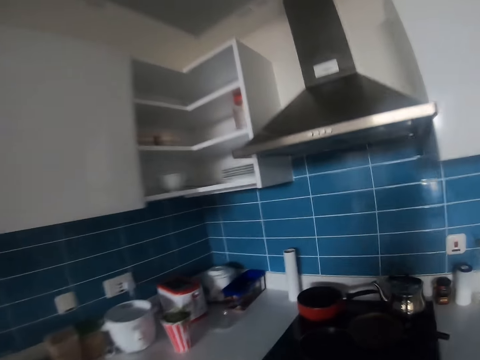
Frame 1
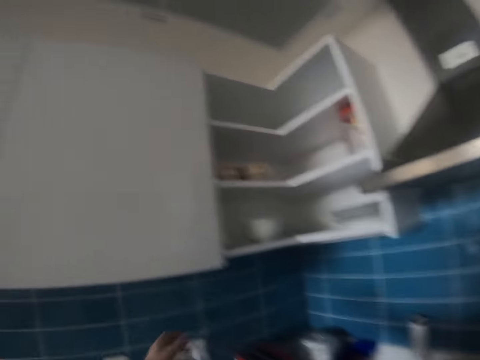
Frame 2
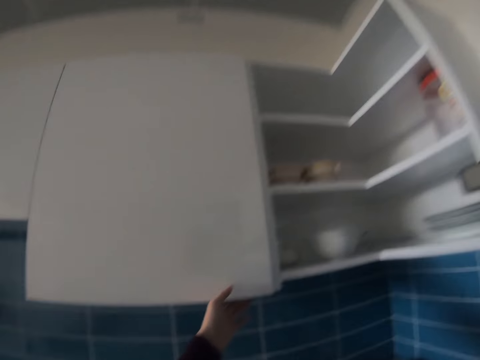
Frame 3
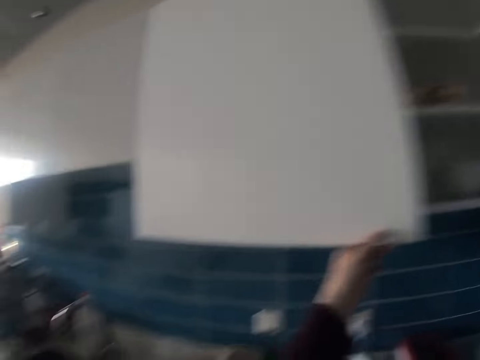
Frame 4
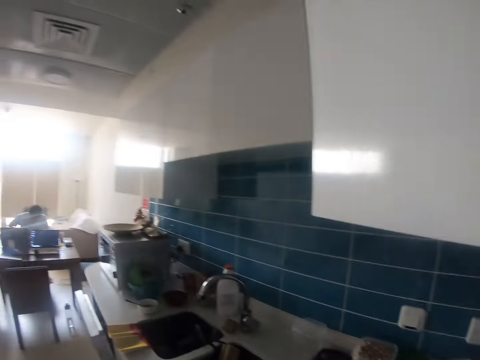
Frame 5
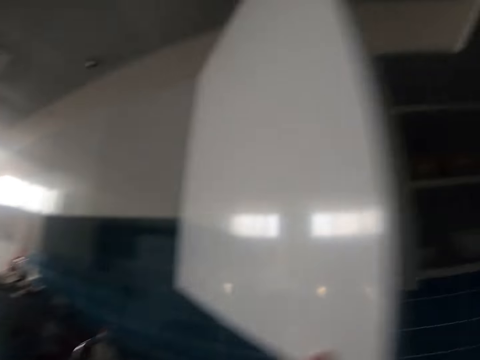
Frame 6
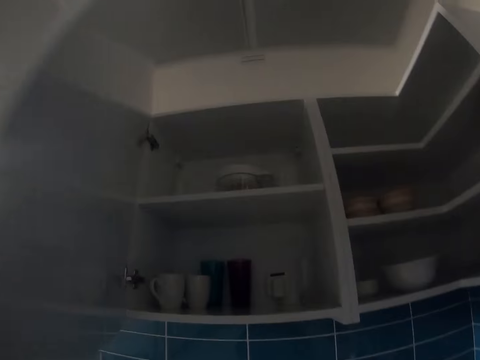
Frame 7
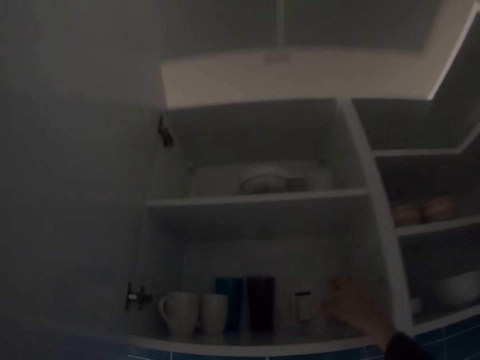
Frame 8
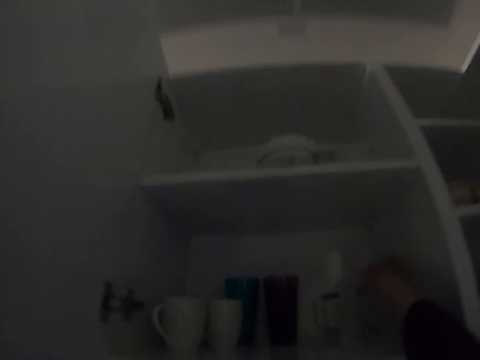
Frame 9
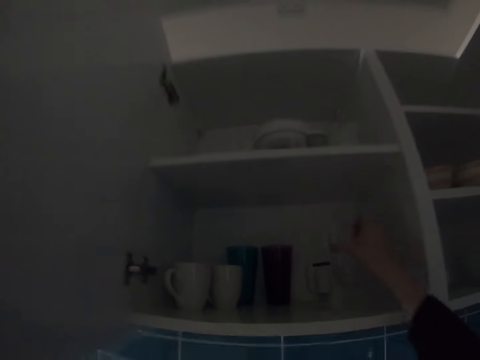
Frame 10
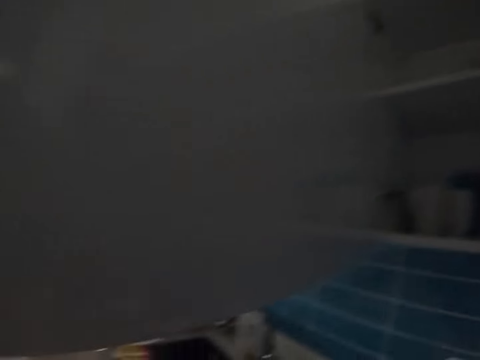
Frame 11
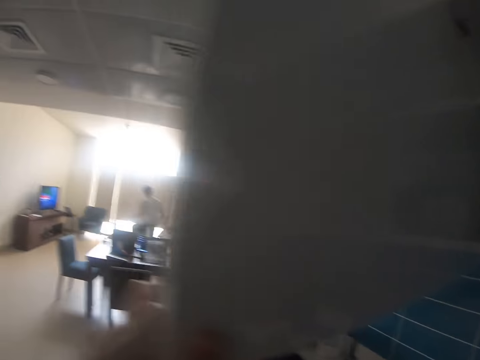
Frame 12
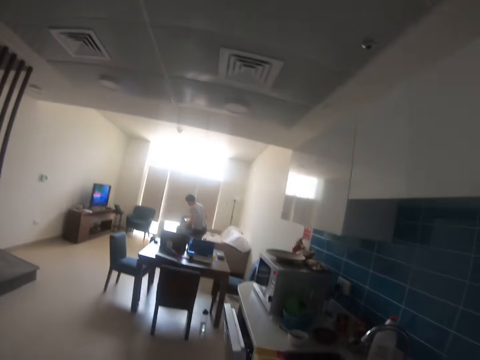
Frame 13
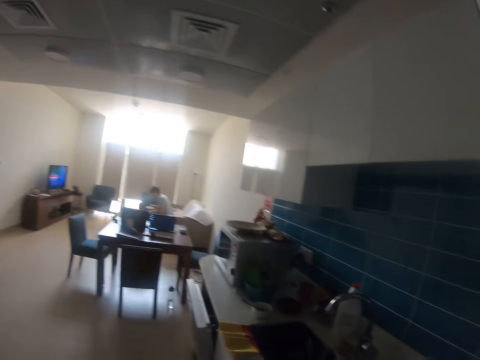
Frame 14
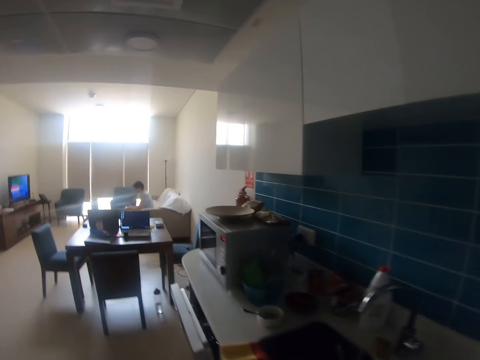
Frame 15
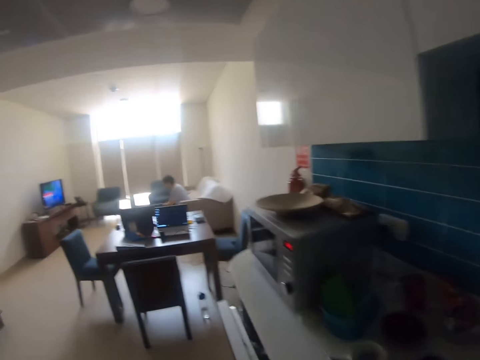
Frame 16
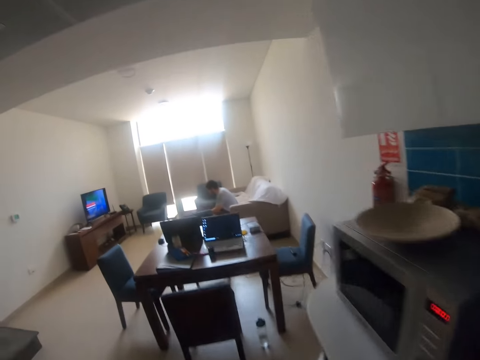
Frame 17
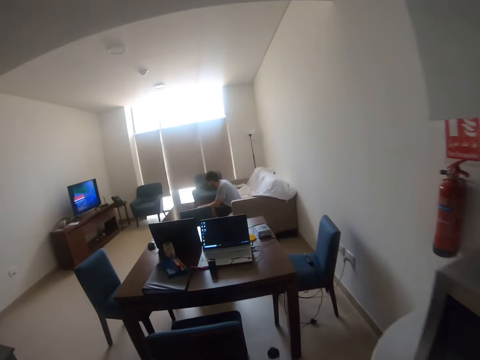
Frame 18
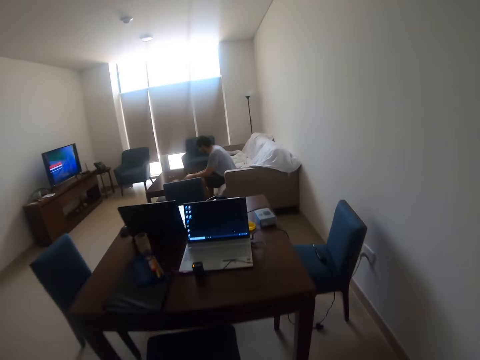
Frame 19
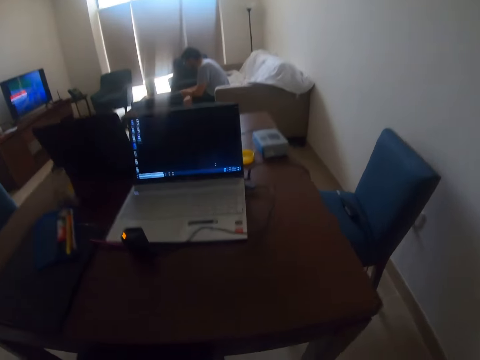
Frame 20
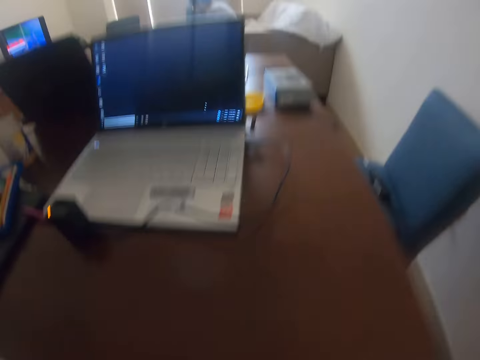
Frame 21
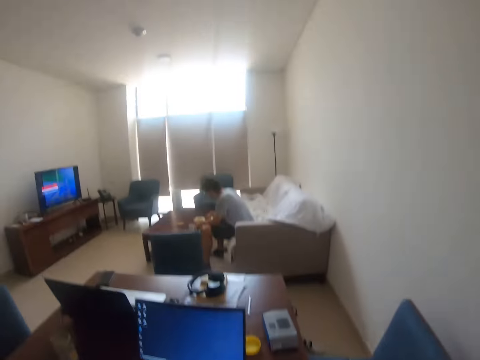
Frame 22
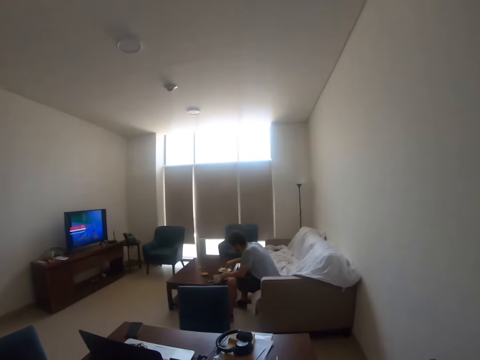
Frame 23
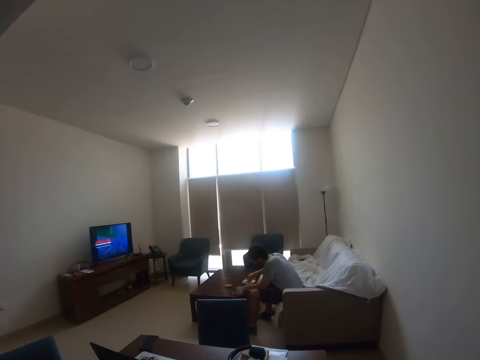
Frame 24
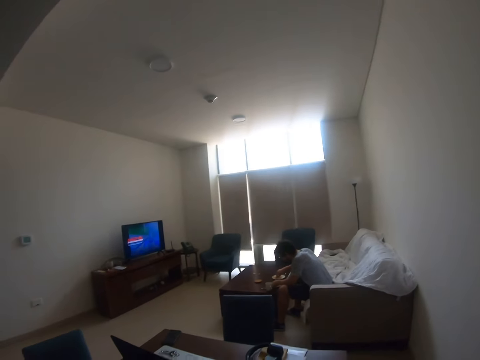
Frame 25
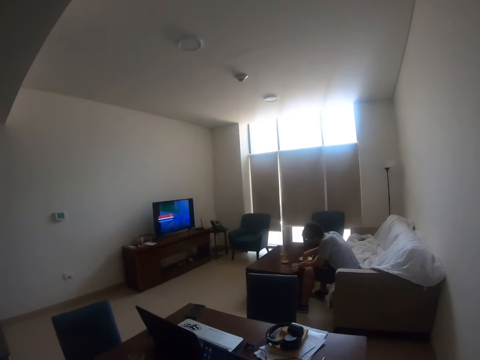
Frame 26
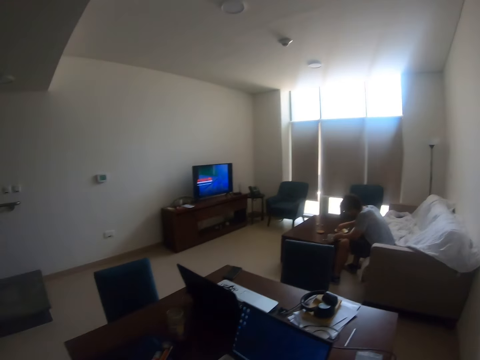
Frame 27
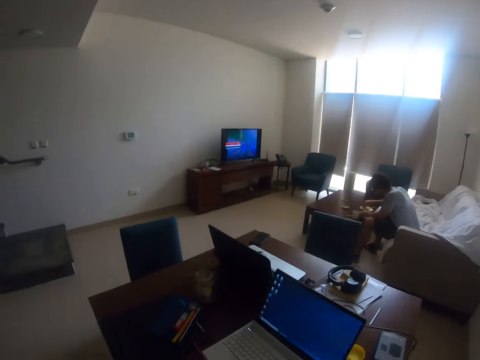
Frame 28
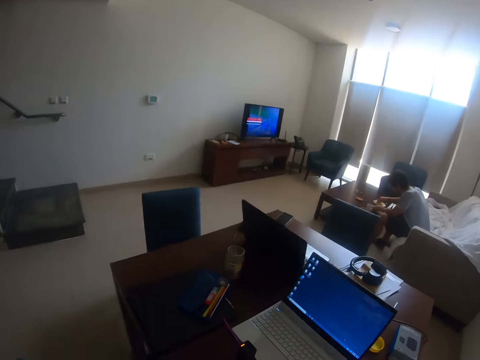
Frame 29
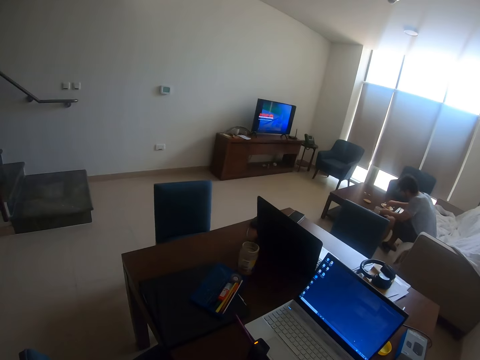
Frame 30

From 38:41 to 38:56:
The camera wearer opens the drawer or cabinet in the kitchen. They pick the cup from the cabinet. They close the cabinet. They walk on the floor. A person sits on the sofa. The camera wearer picks the water bottle. They look around. They open the water bottle. They pour the water in the cup.

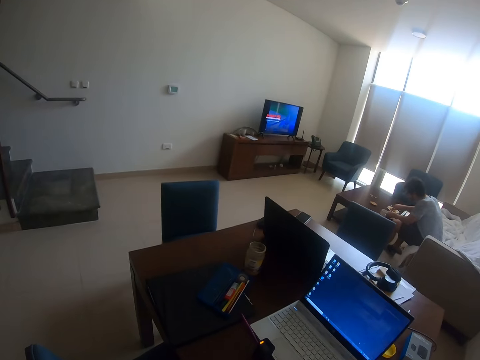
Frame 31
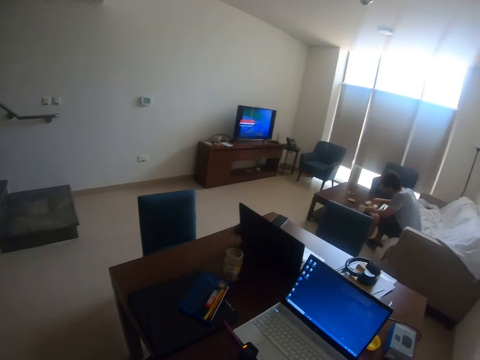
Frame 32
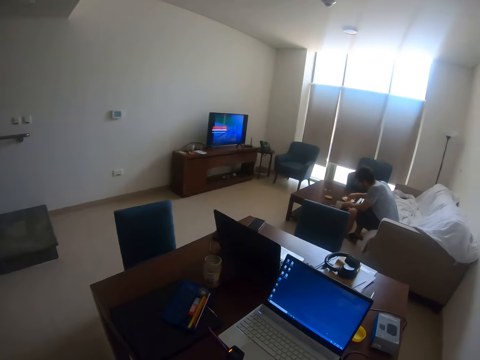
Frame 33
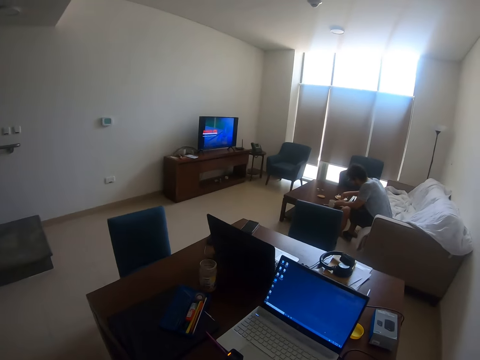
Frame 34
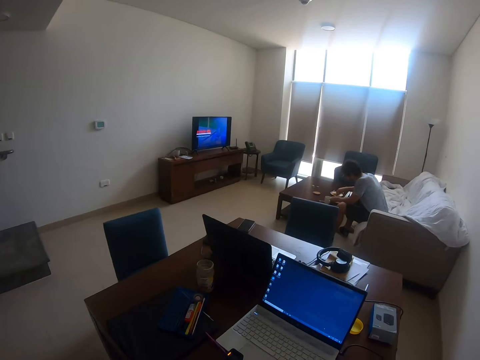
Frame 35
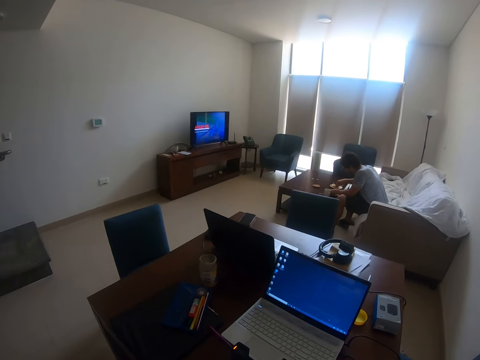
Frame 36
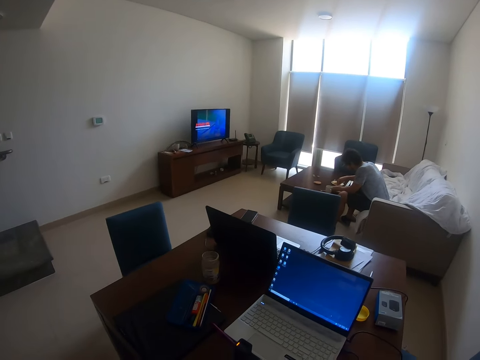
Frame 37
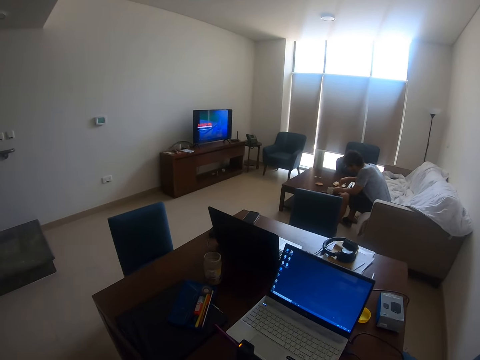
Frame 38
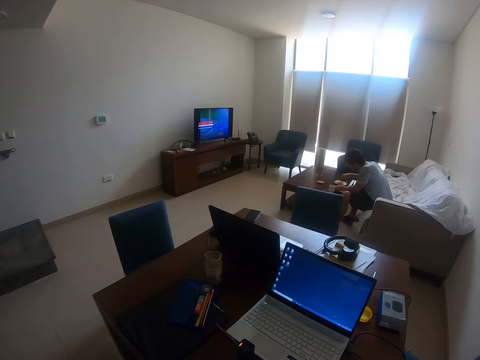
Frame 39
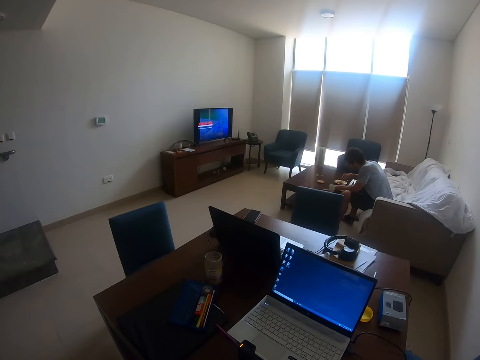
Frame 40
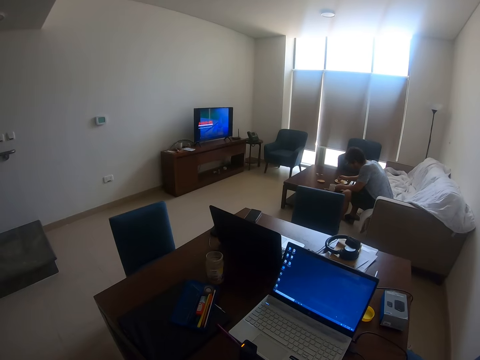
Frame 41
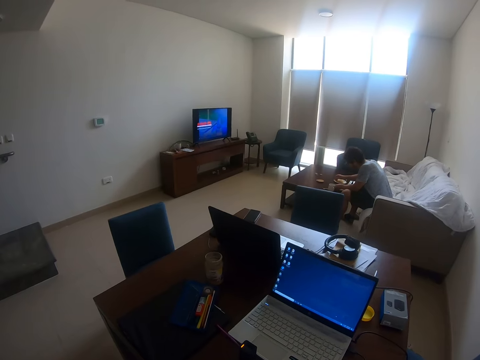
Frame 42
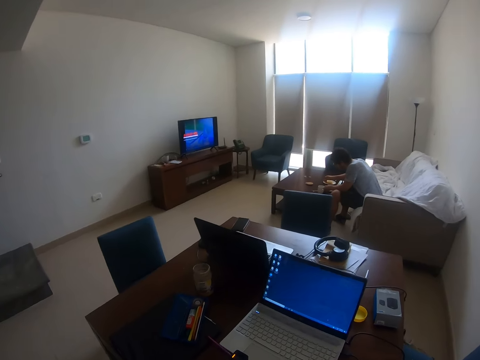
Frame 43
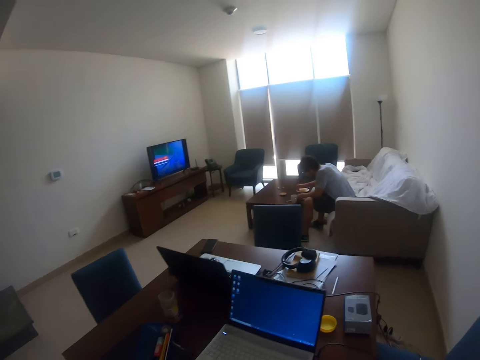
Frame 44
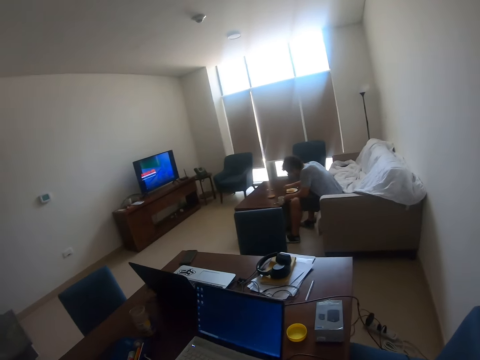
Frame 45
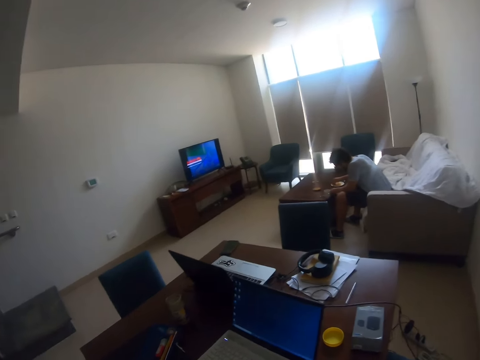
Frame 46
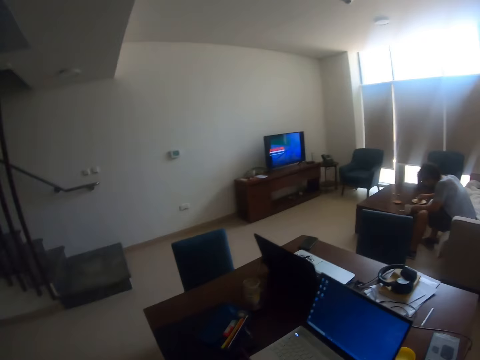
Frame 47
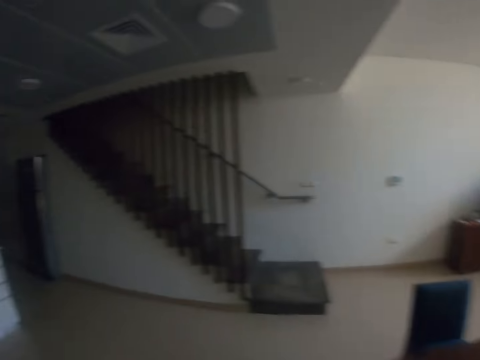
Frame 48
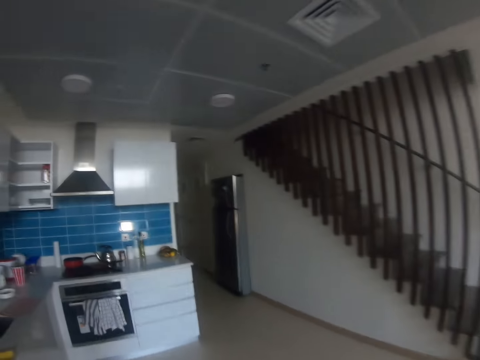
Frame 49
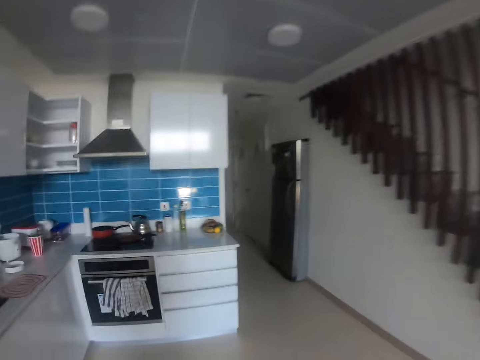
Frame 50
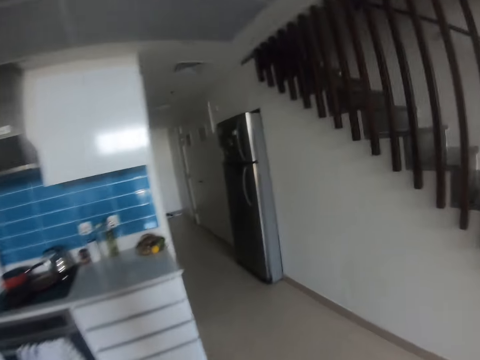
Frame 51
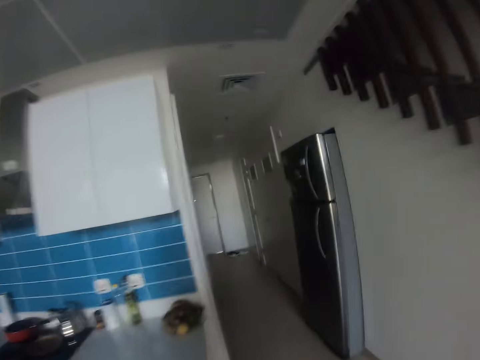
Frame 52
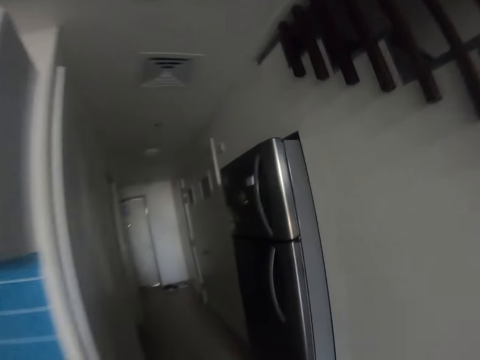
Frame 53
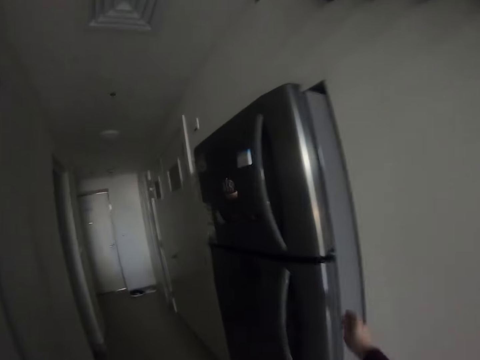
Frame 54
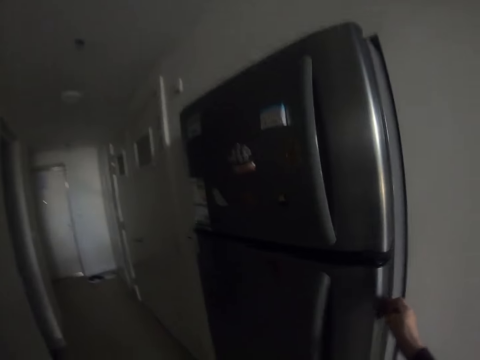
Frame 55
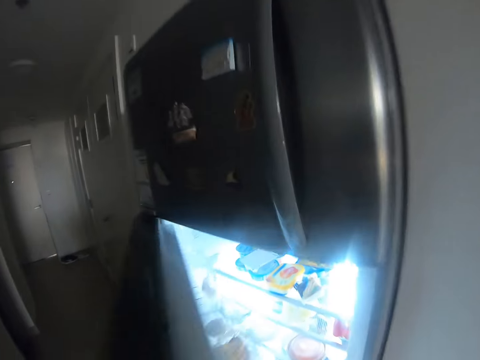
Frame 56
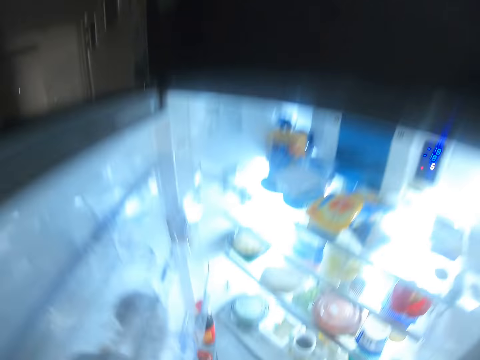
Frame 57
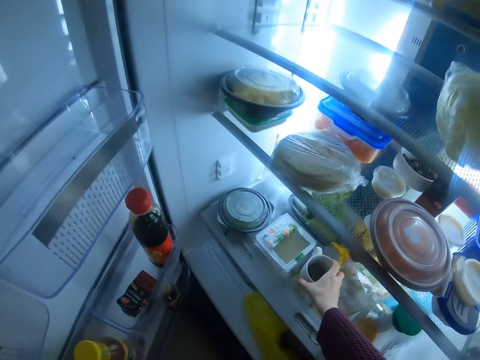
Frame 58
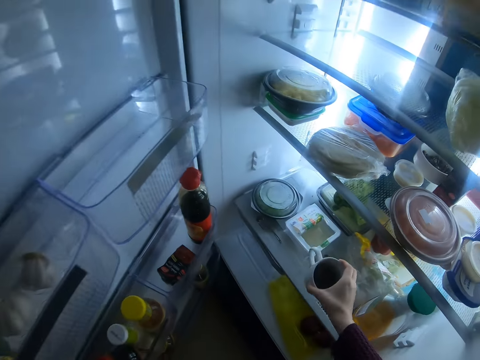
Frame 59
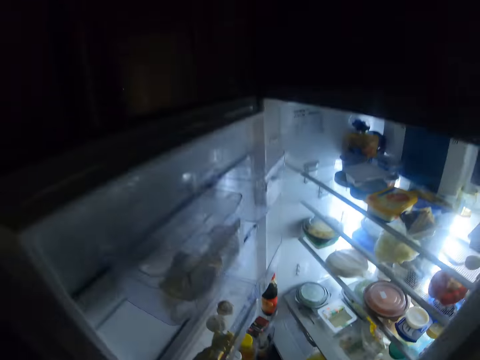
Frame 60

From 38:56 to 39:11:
The camera wearer talks with a person. They put the water bottle on the table. They walk to the fridge. They open the fridge. They pick the cup from the fridge.
